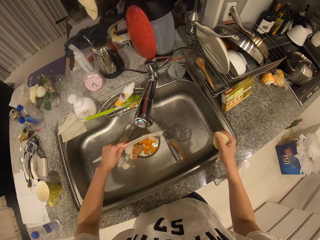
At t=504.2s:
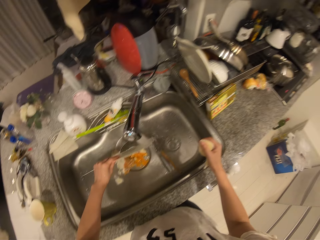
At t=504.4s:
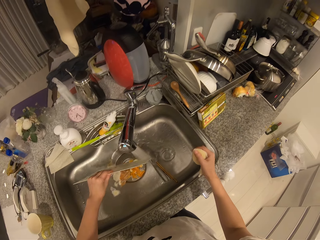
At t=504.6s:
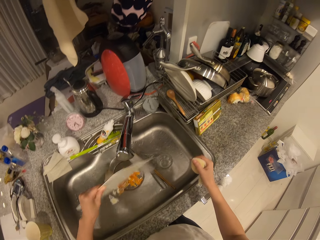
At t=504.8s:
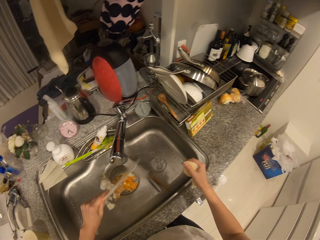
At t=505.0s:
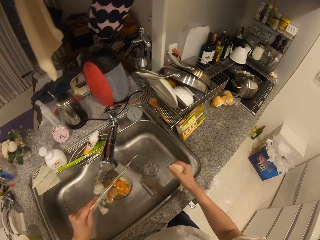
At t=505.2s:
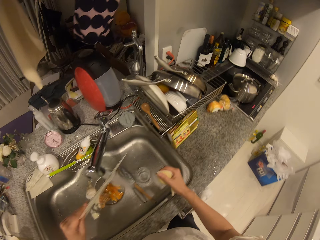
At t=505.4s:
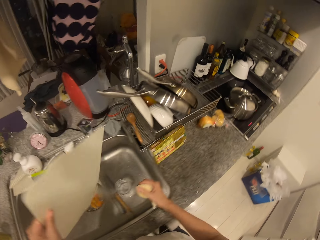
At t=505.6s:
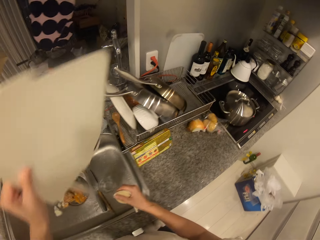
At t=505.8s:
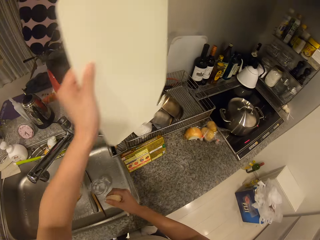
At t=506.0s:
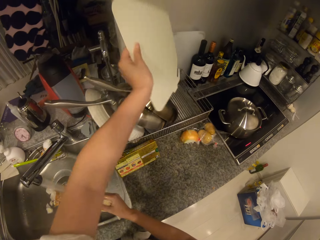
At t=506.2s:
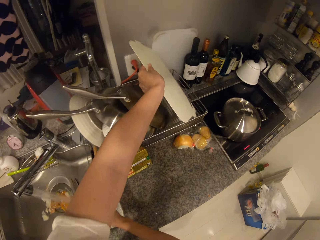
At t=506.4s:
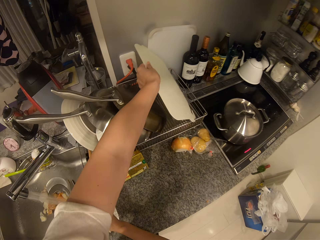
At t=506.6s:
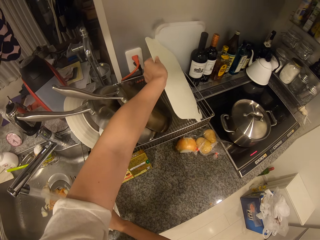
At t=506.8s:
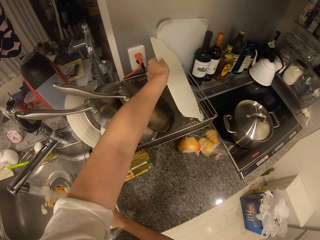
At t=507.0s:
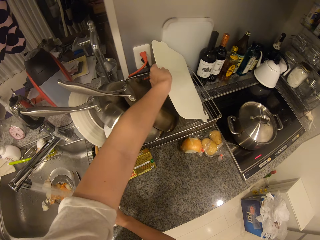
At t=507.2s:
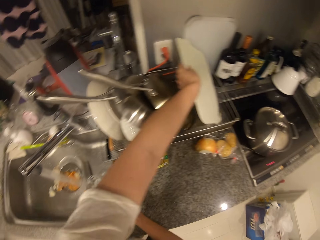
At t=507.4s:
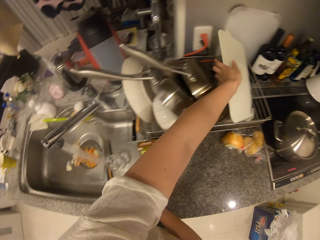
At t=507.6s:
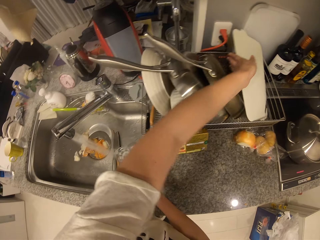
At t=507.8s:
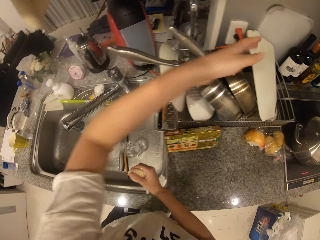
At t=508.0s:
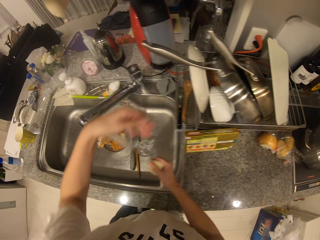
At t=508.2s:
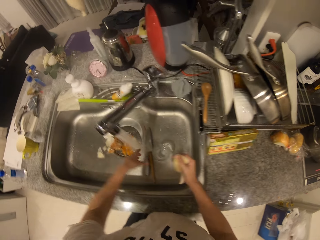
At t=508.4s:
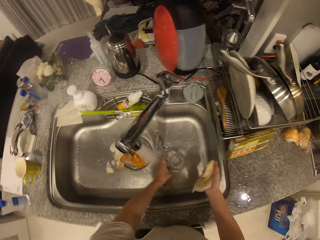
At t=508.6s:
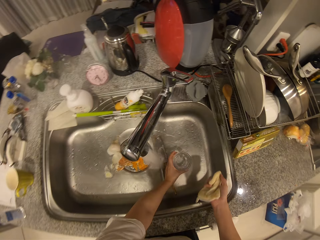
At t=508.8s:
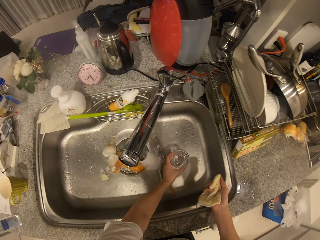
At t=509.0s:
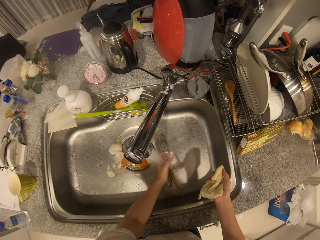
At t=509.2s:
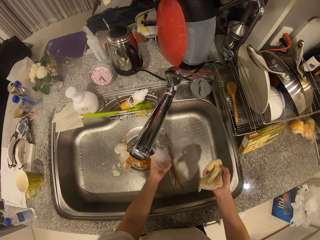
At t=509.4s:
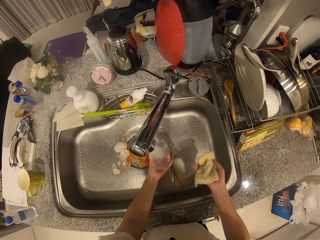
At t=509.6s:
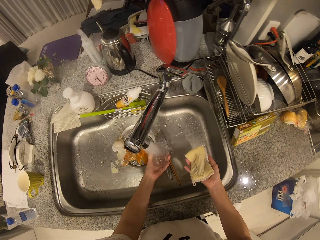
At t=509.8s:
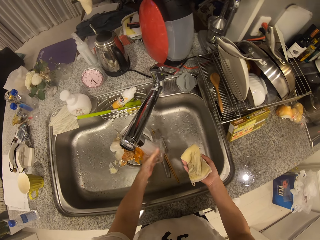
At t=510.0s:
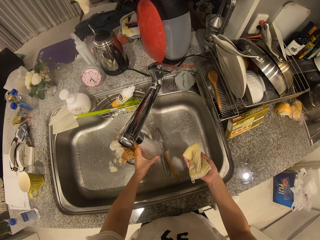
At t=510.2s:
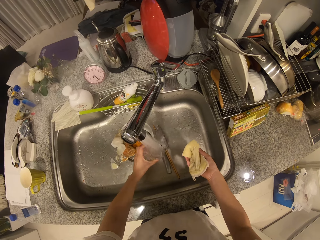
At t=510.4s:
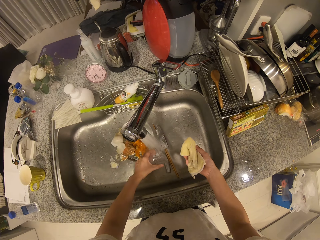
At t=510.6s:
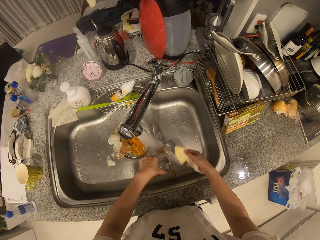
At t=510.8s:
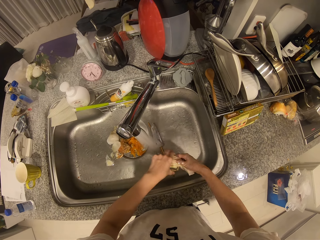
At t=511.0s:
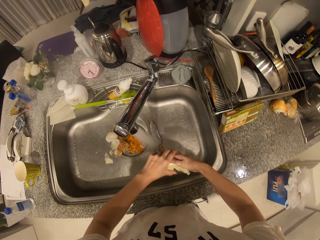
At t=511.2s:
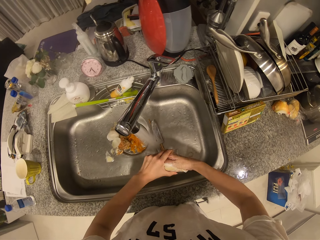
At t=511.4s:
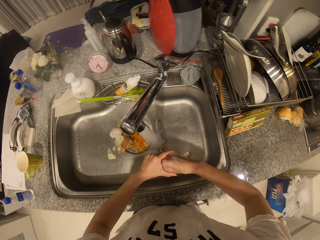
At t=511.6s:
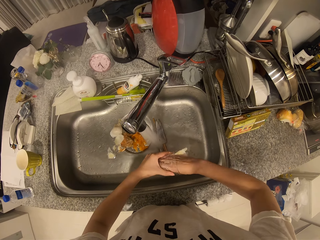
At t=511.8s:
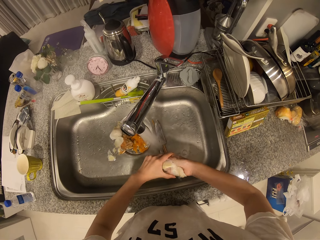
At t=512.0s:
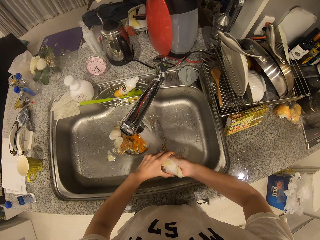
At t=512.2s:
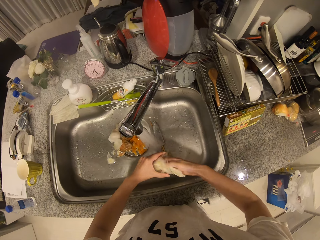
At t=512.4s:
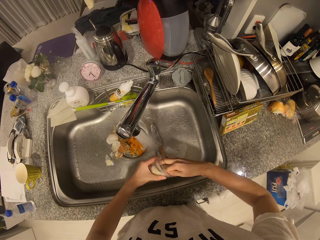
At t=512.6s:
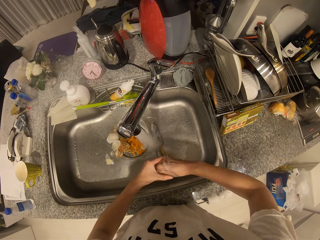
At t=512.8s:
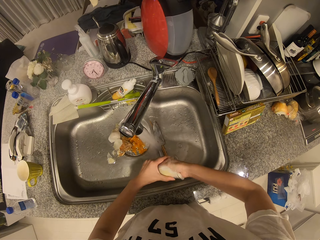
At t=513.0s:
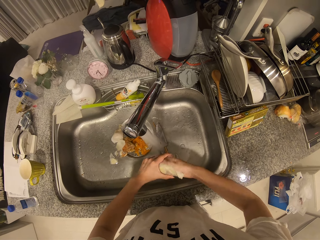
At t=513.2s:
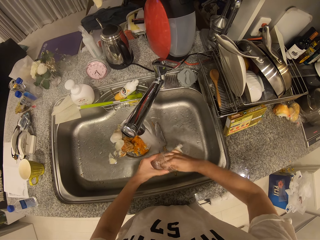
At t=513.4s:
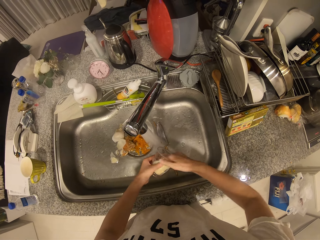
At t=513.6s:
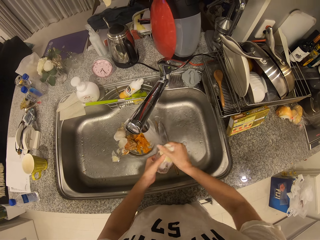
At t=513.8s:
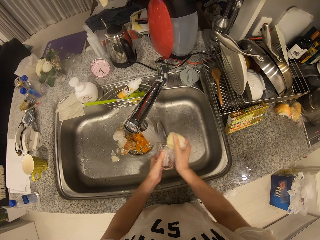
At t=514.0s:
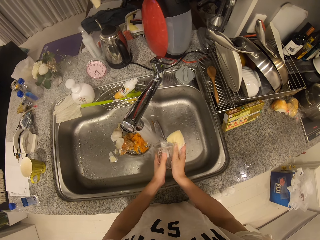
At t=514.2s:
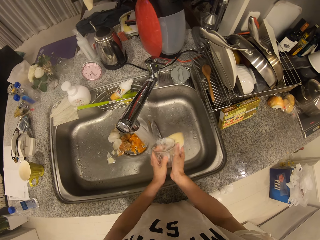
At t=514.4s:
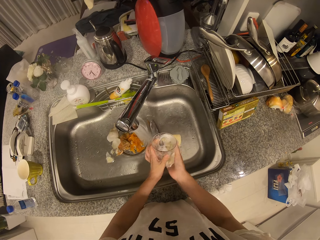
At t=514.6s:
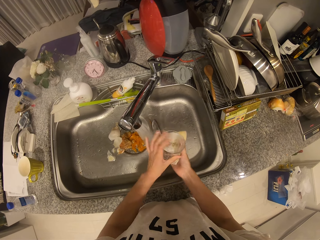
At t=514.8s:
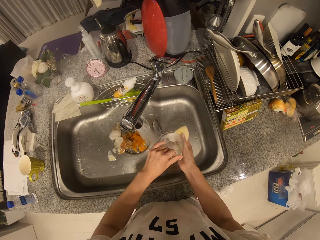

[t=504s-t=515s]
The camera wearer drops the cutting board in the rack with his left hand. He picks up the cup or glass from the sink with his left hand. He rinses the glass with water. He washes the cup with the foam in his right hand.

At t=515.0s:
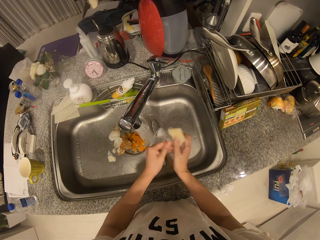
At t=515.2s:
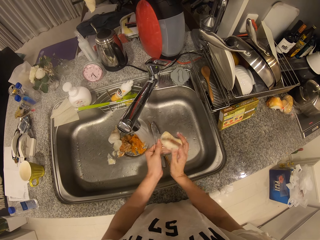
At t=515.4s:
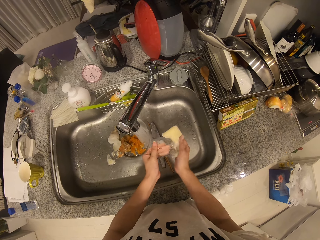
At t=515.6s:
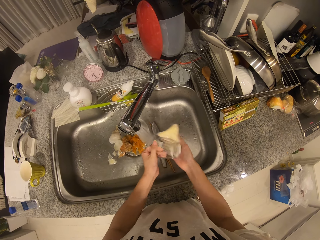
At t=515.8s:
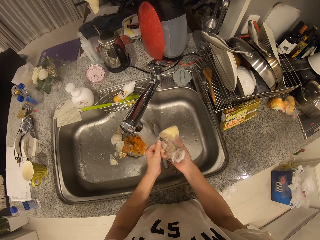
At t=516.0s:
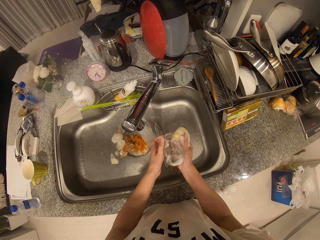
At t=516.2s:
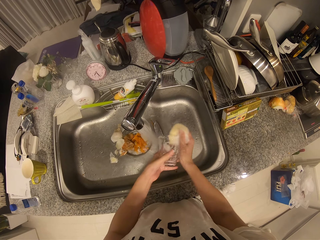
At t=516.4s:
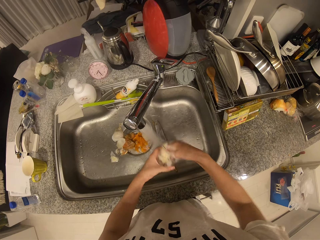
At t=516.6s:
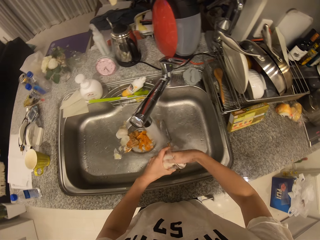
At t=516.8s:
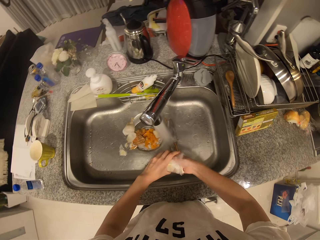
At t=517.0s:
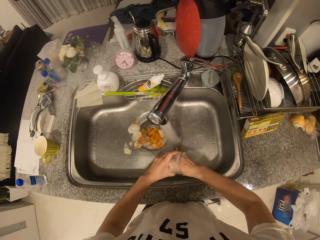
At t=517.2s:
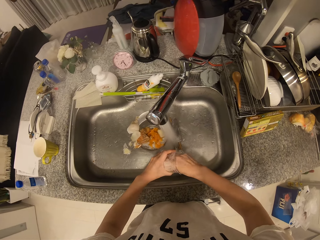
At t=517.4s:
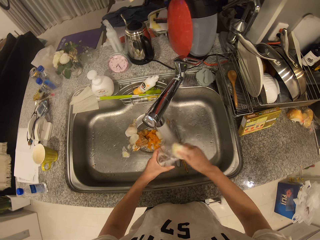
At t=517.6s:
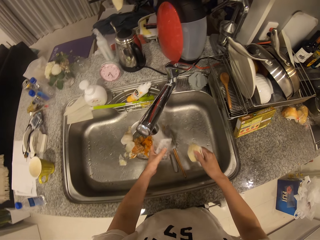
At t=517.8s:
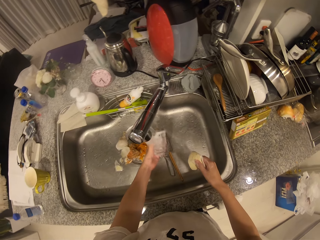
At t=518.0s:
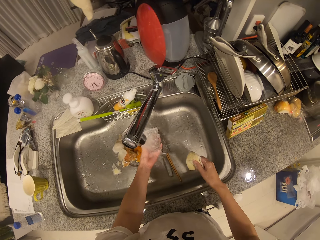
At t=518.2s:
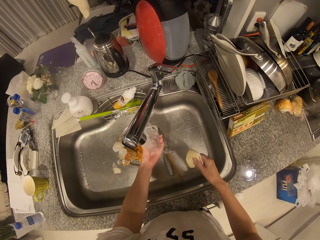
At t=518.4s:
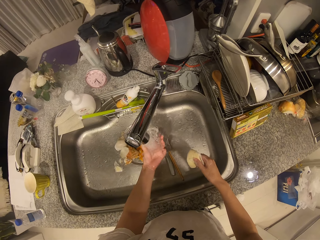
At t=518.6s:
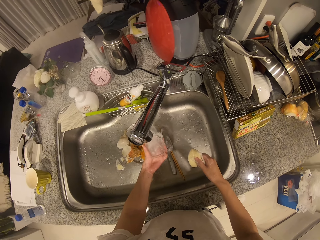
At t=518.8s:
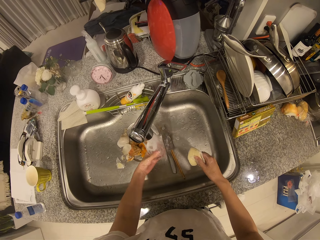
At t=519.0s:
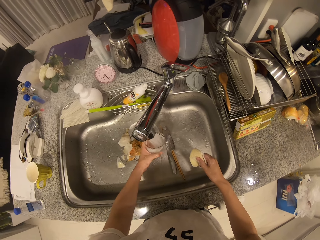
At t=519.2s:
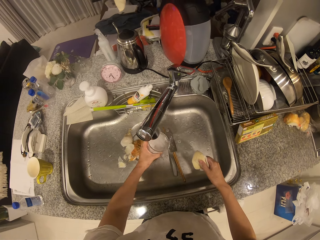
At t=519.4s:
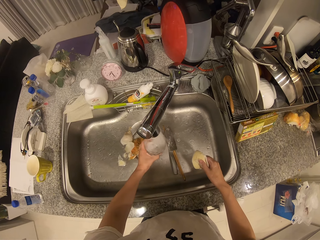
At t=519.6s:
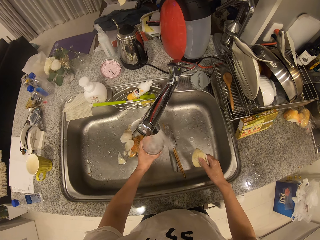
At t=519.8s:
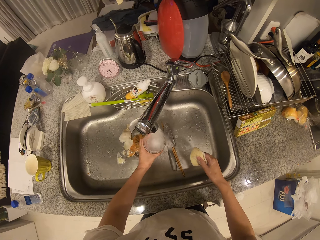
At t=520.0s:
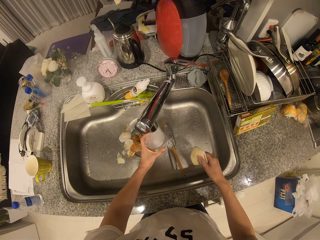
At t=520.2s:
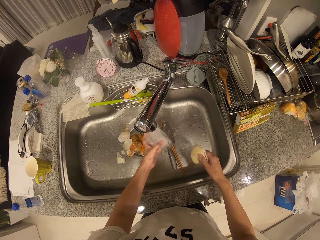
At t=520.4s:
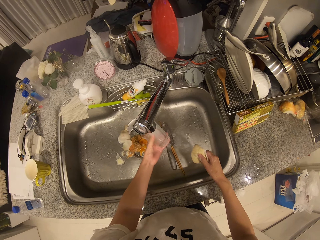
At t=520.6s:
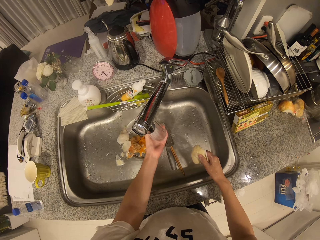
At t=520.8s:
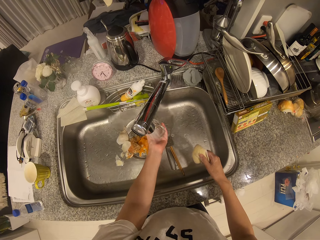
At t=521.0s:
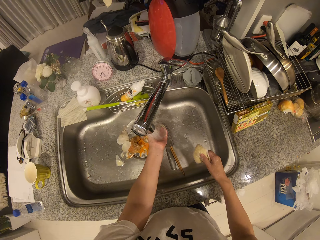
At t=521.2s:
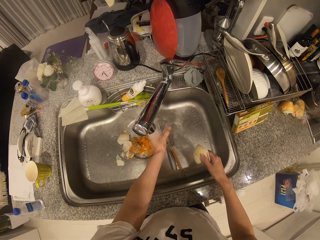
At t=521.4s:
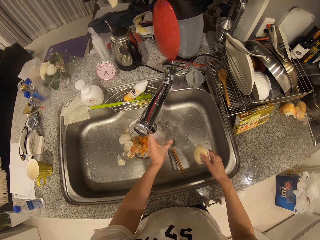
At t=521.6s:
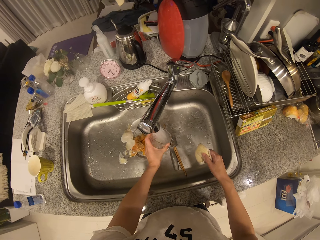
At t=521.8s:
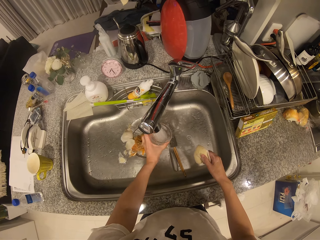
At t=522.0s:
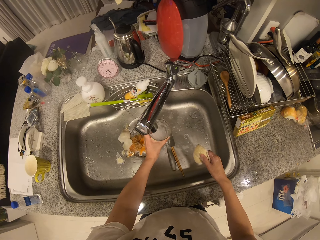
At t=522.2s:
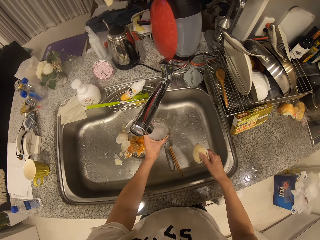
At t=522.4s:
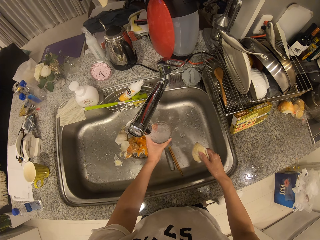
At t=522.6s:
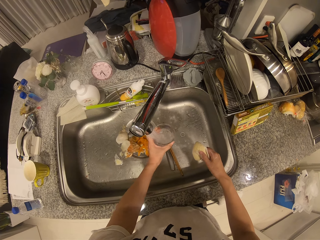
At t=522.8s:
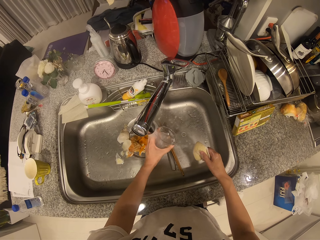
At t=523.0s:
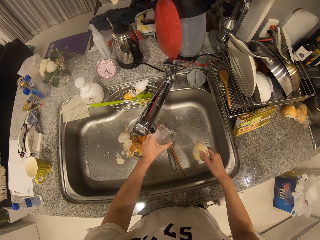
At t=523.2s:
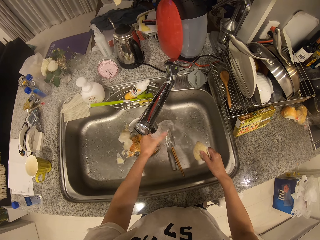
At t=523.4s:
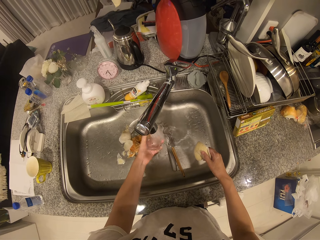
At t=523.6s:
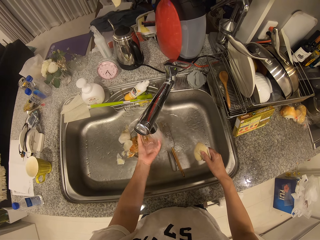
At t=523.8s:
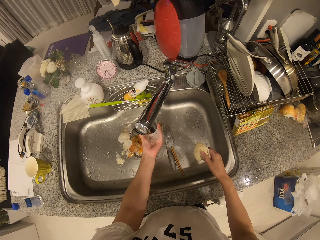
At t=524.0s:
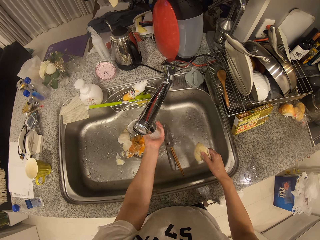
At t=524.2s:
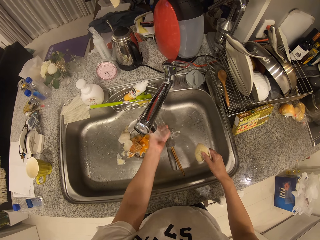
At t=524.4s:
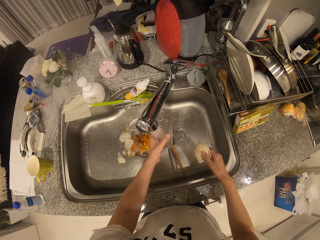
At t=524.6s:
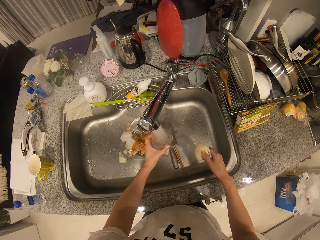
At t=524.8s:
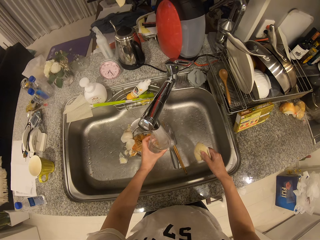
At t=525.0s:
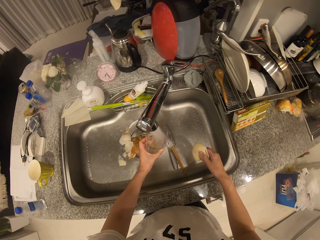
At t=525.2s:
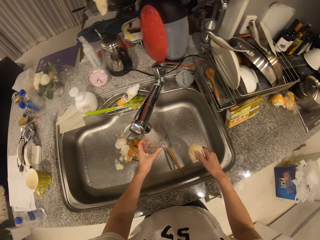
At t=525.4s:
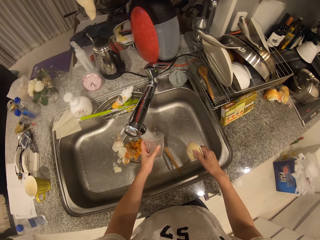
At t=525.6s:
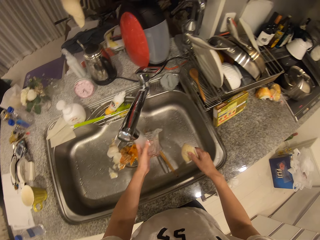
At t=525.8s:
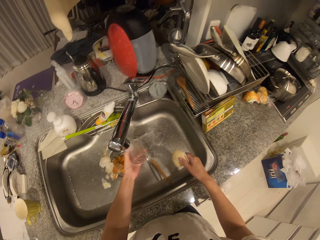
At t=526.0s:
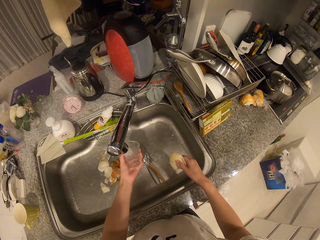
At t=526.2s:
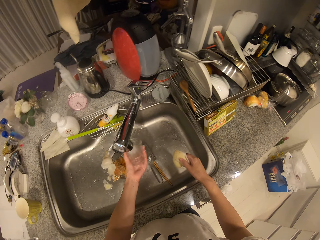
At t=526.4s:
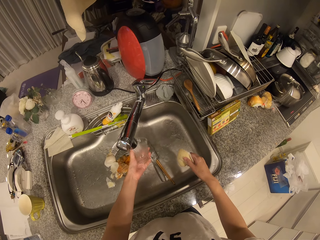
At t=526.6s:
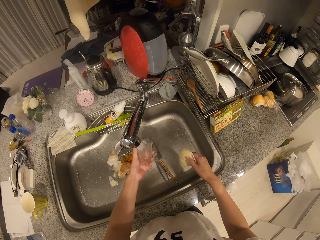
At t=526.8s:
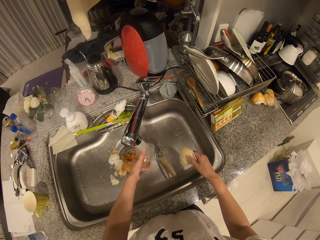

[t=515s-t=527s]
The camera wearer rinses the cup in the sink.
